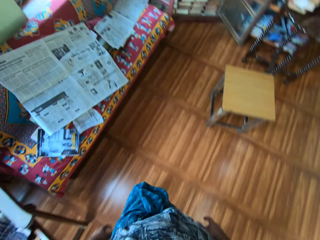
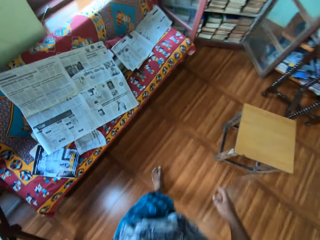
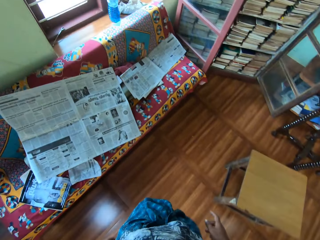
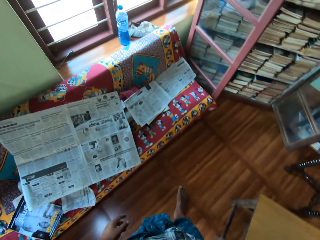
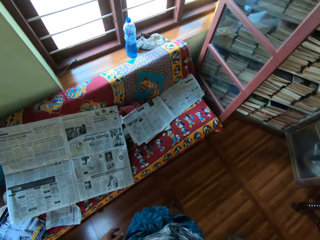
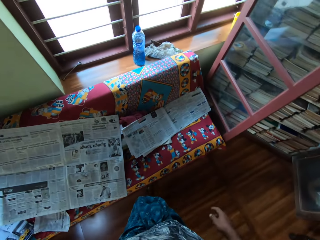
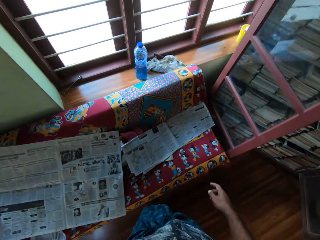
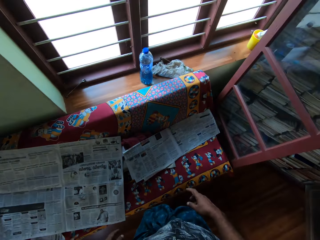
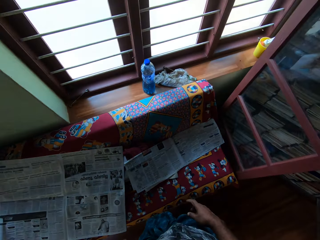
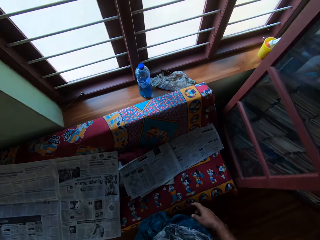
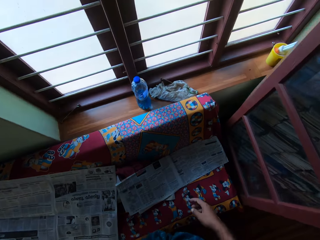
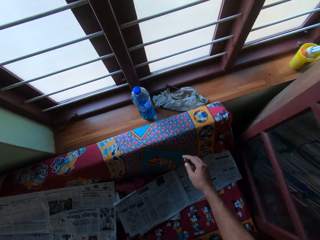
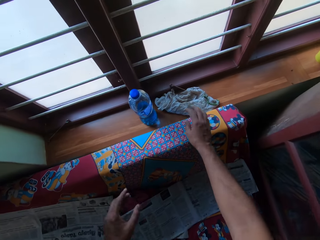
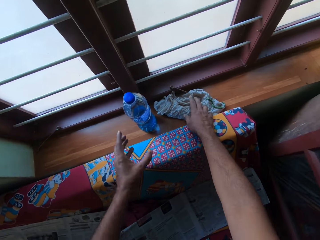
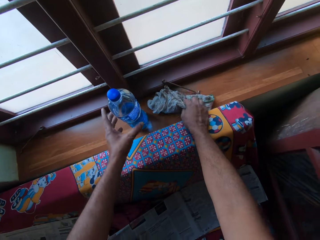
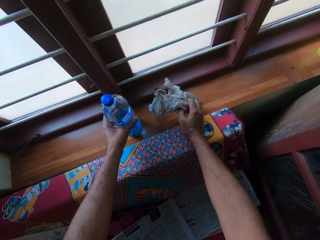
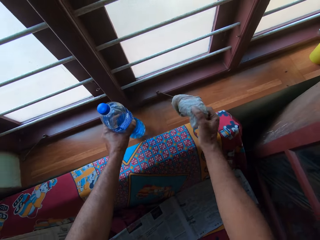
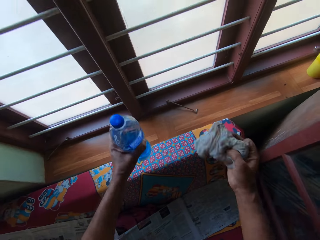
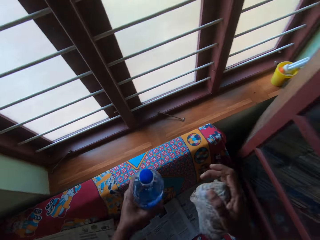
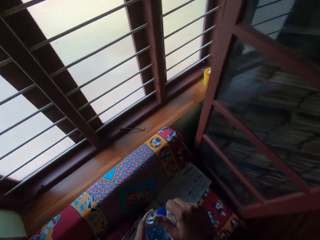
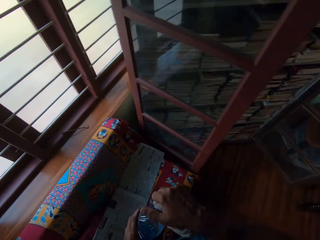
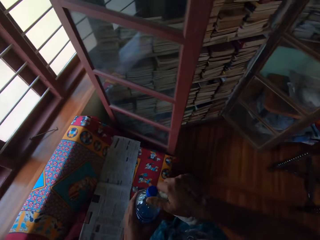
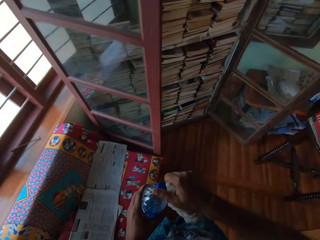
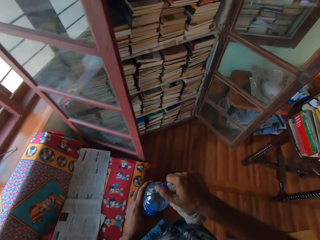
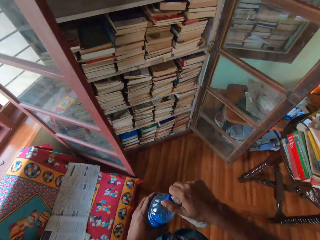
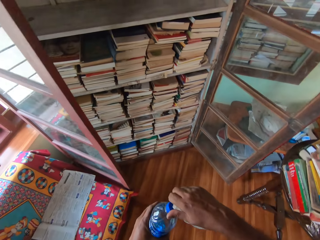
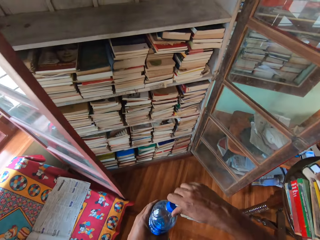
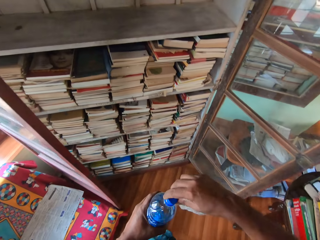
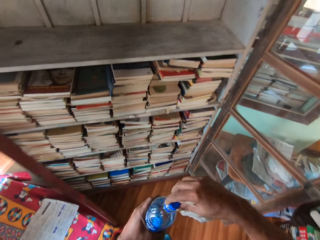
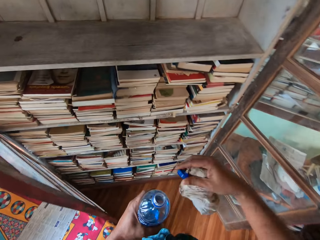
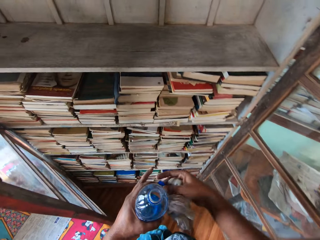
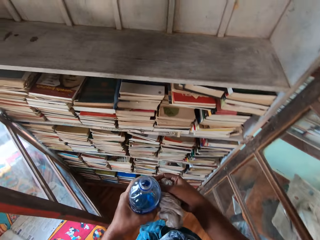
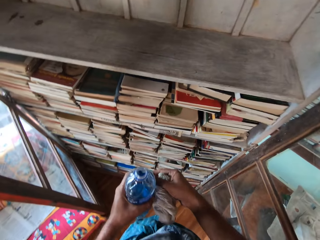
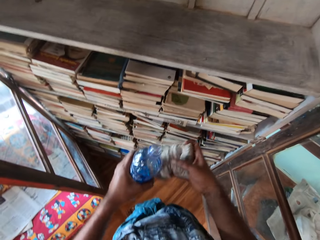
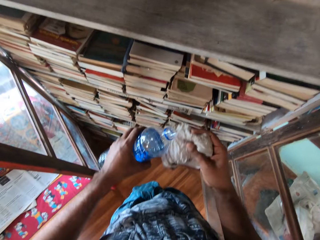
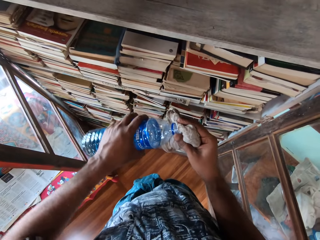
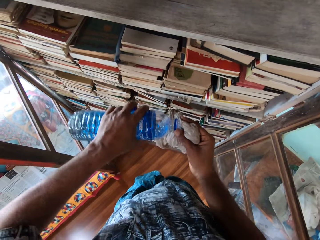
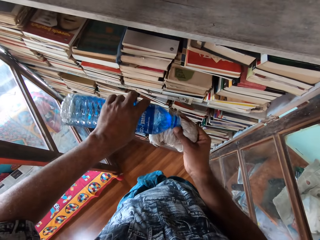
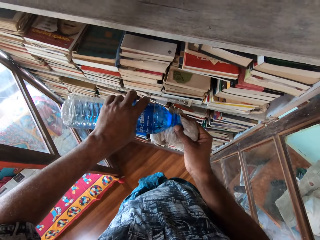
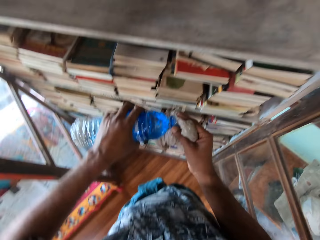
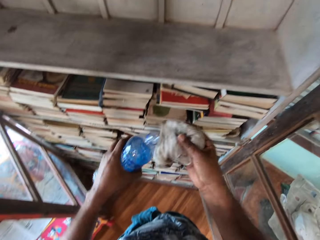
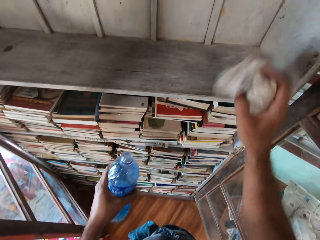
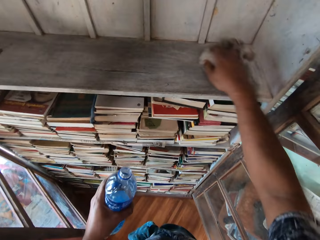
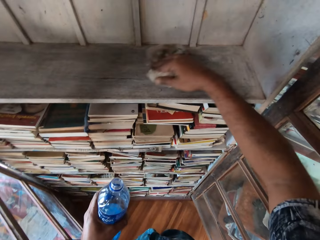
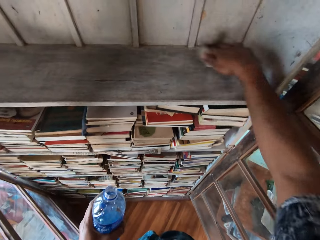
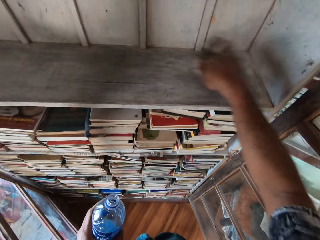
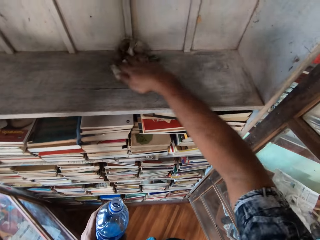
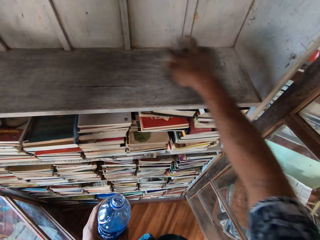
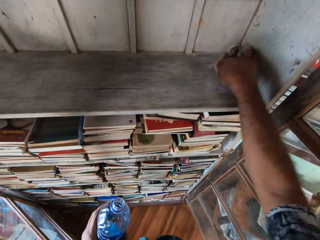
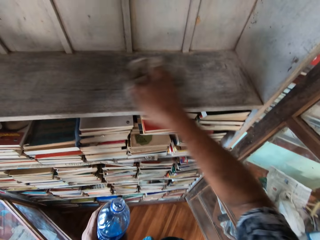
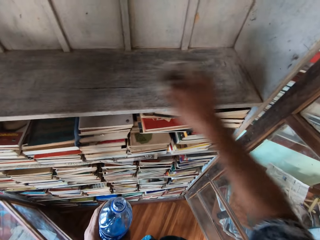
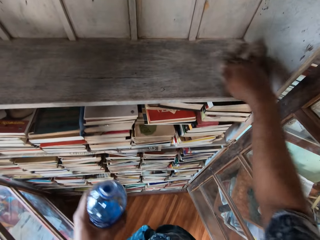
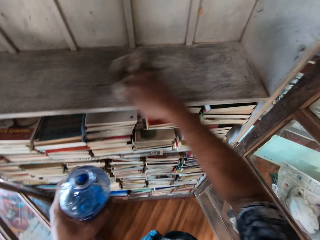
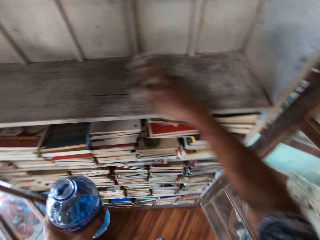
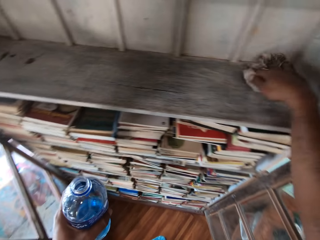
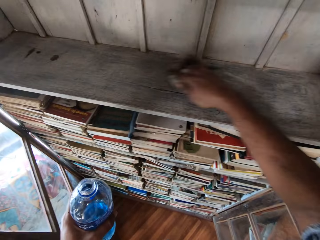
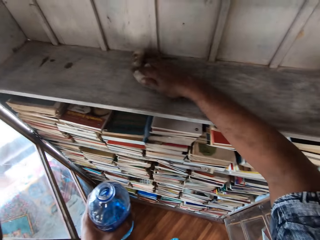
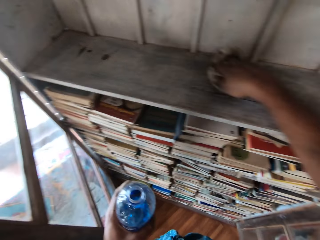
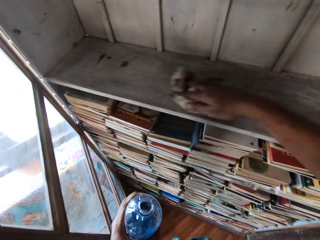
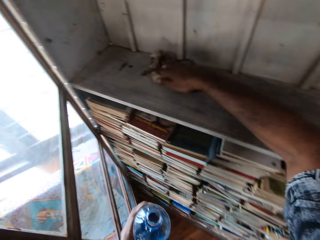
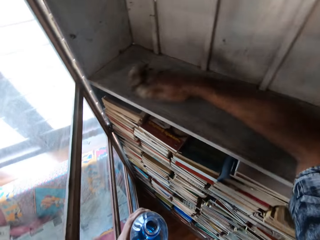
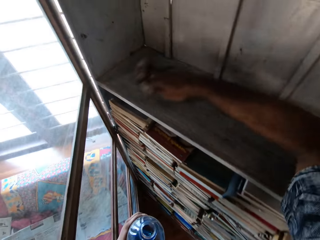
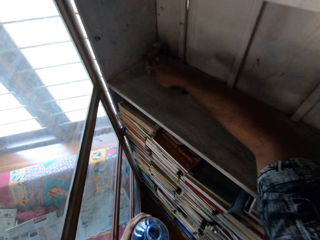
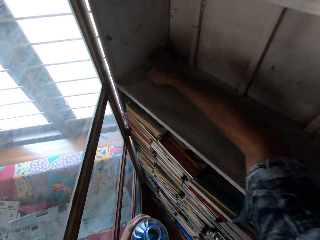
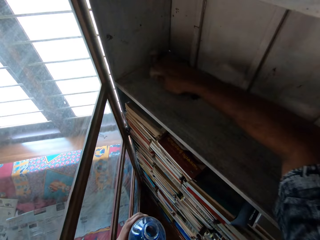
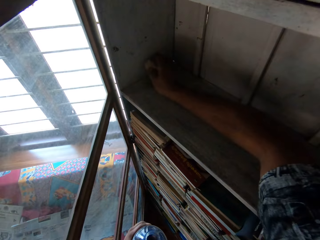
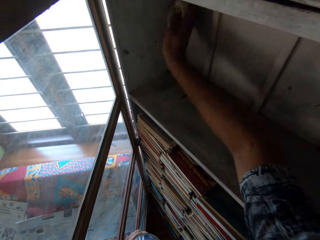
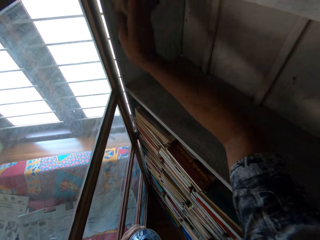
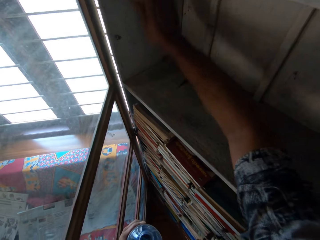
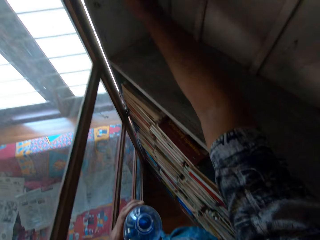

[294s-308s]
The camera wearer picks a cloth from a window stool with his right hand. He picks a plastic bottle from the window stool with his left hand. He places his right hand on the plastic bottle's lid in his left hand. He loosens the plastic bottle's lid in his left hand with his right hand. He removes the plastic bottle's lid from the plastic bottle in his left hand with his right hand. He passes the plastic bottle's lid from his right hand to his left hand. He pours liquid soap or water from the plastic bottle in his left hand onto the cloth in his right hand. He cleans the book shelf with the cloth in his right hand.

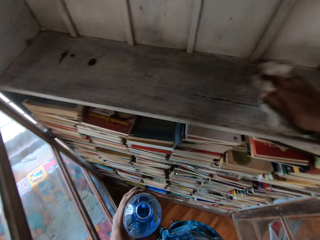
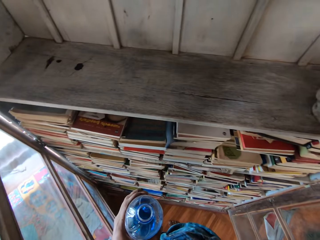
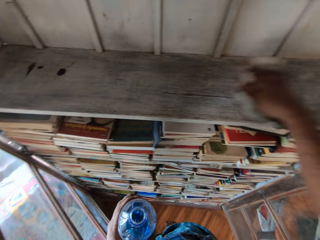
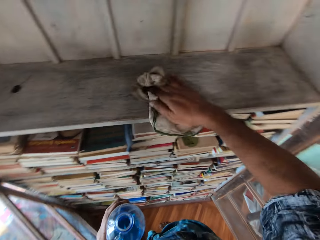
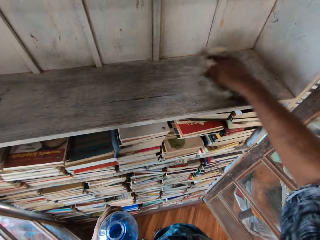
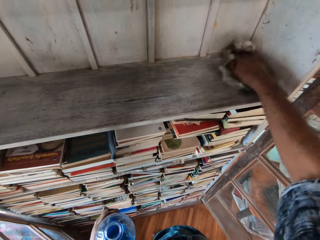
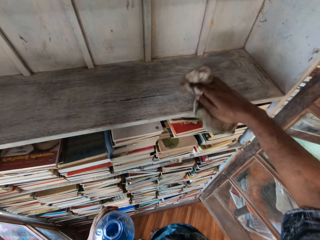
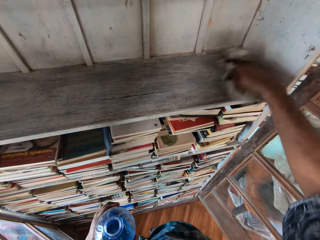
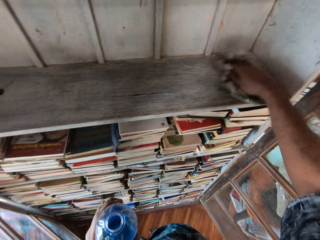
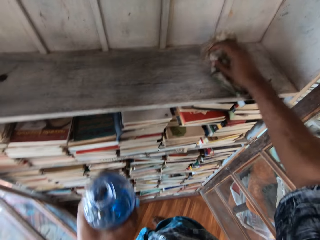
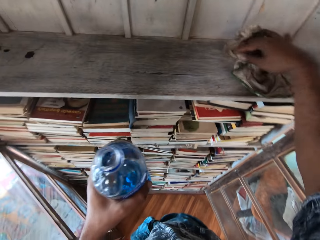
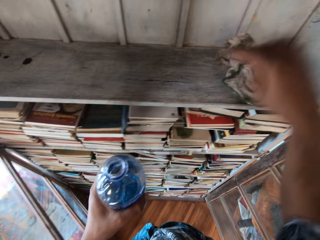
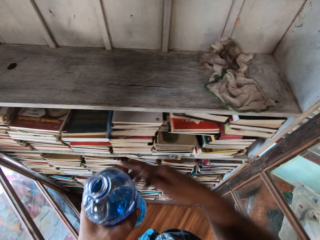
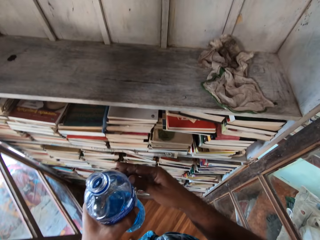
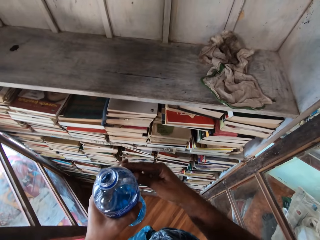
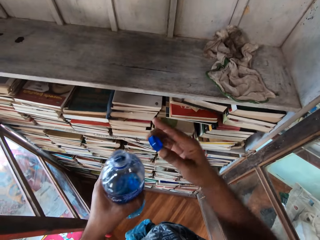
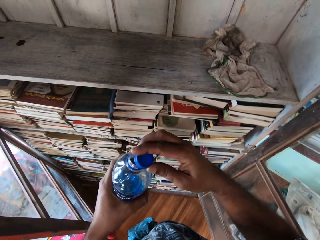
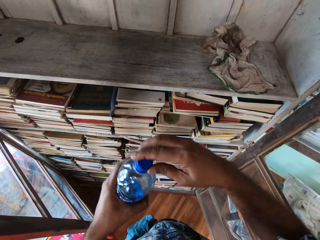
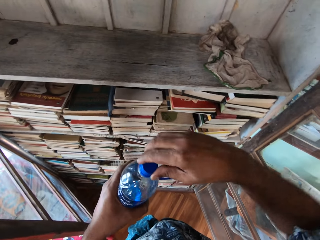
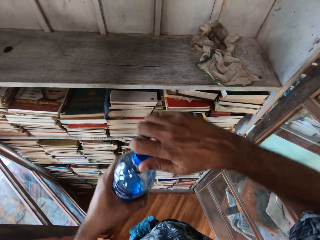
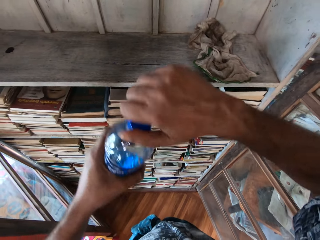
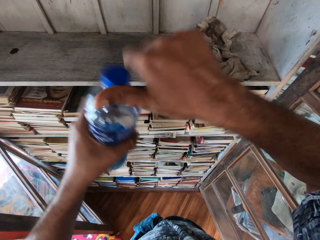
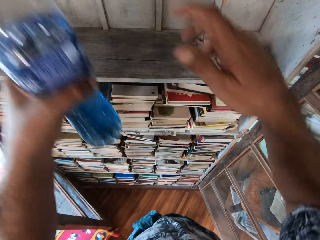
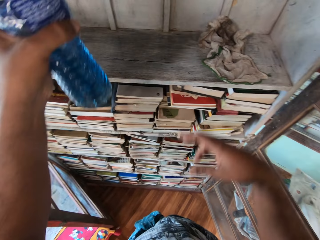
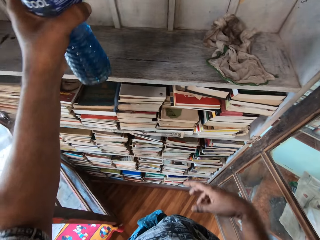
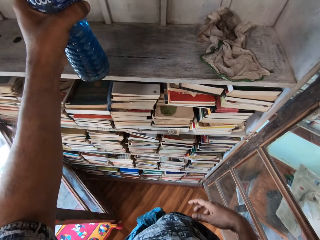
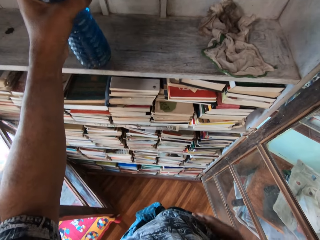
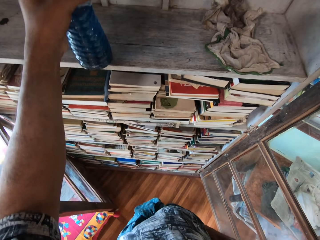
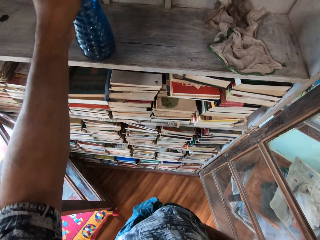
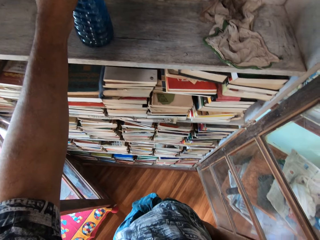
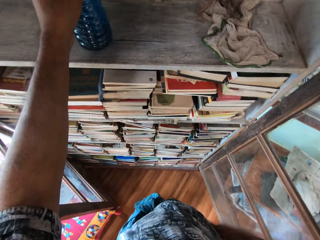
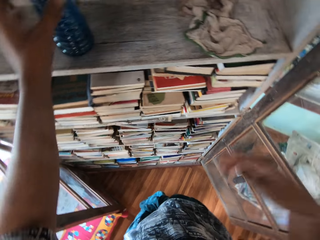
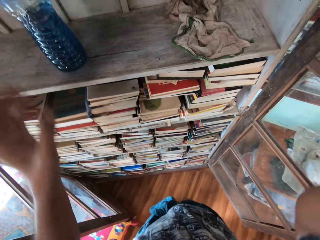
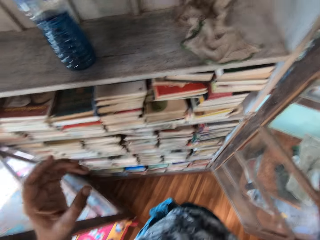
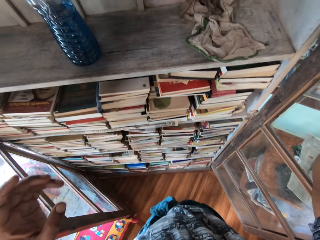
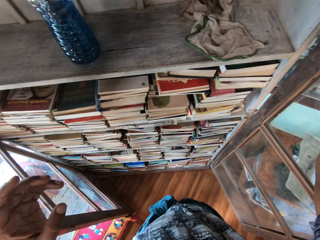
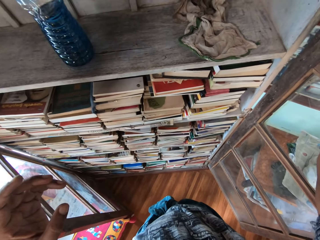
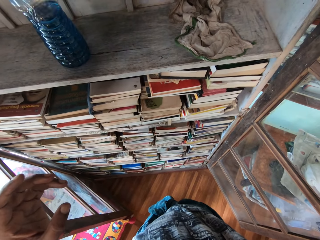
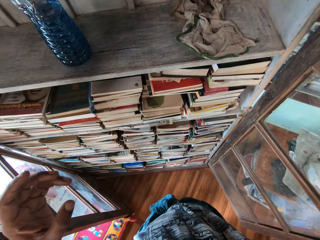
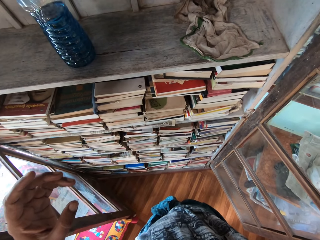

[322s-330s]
The camera wearer removes his right hand from the cloth in the book shelf. He picks the plastic bottle's lid from his left hand with his right hand. He places the plastic bottle's lid in his right hand on the plastic bottle or water bottle in his left hand. He tightens the plastic bottle's lid on the plastic bottle in his left hand with his right hand. He places the plastic bottle in the book shelf with his left hand. He moves the plastic bottle in the book shelf with his left hand. He drops the plastic bottle. He touches his face with his right hand. He adjusts the camera.
